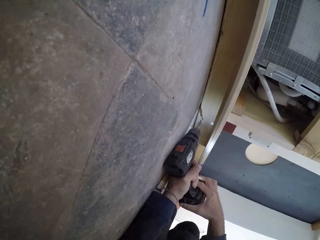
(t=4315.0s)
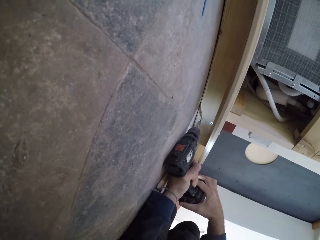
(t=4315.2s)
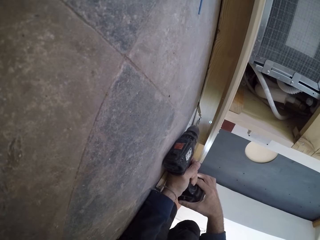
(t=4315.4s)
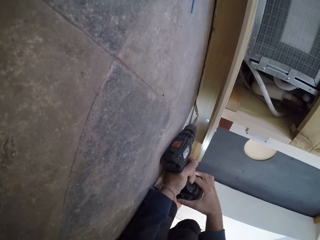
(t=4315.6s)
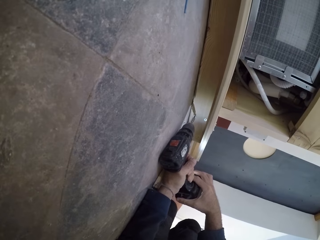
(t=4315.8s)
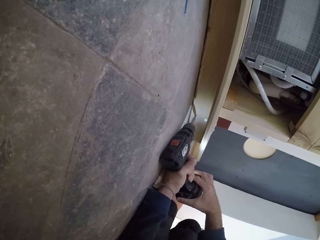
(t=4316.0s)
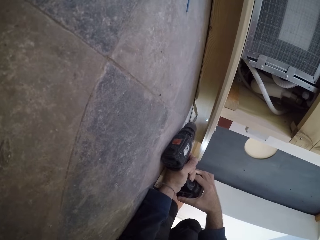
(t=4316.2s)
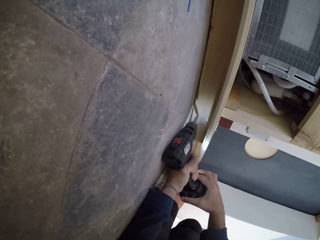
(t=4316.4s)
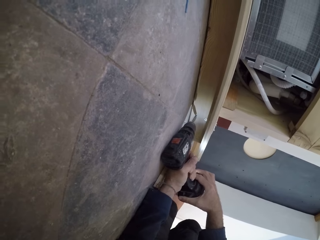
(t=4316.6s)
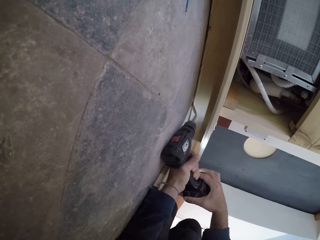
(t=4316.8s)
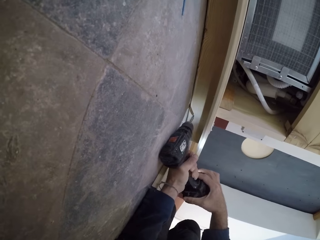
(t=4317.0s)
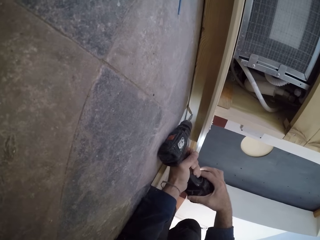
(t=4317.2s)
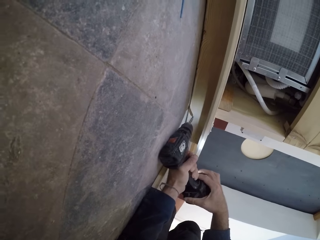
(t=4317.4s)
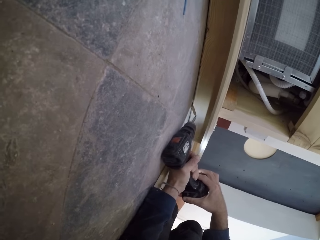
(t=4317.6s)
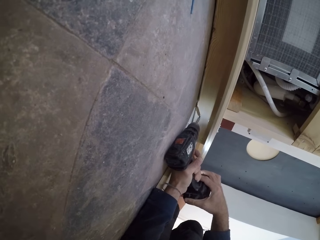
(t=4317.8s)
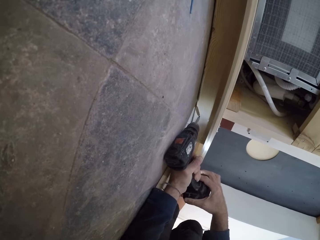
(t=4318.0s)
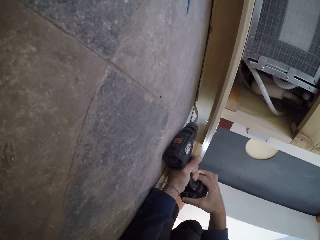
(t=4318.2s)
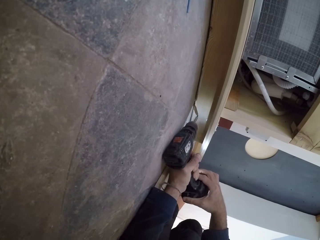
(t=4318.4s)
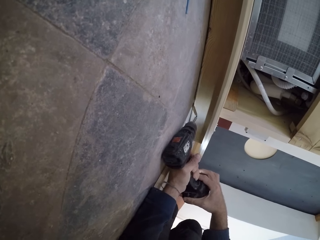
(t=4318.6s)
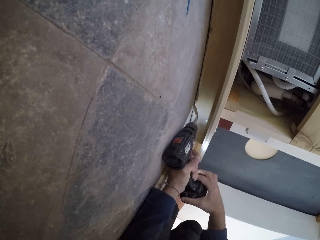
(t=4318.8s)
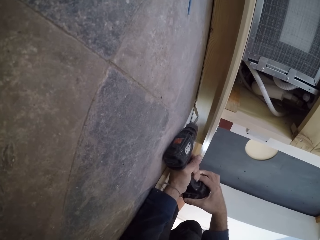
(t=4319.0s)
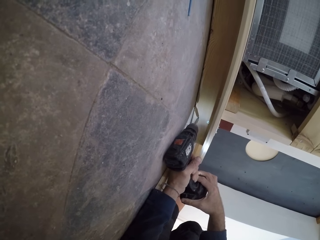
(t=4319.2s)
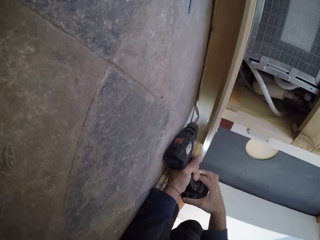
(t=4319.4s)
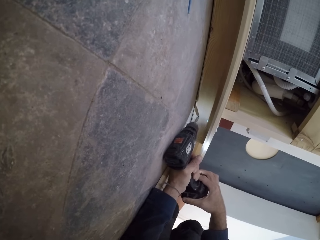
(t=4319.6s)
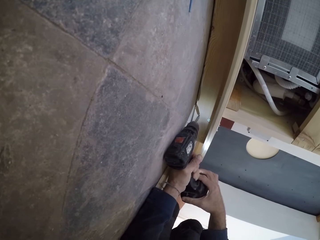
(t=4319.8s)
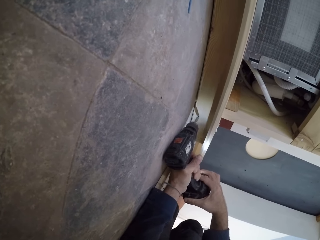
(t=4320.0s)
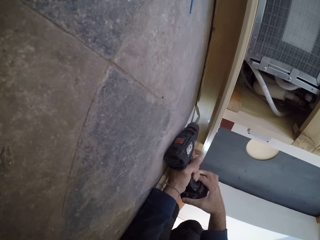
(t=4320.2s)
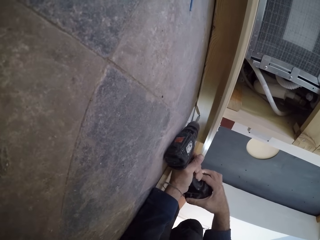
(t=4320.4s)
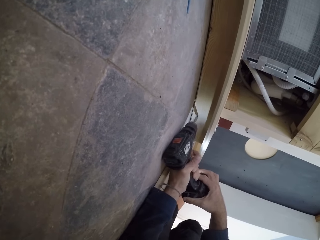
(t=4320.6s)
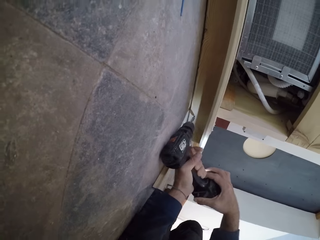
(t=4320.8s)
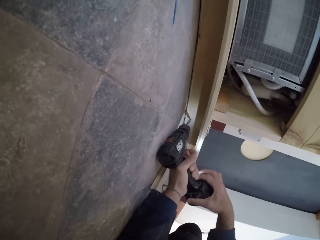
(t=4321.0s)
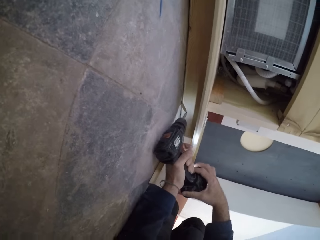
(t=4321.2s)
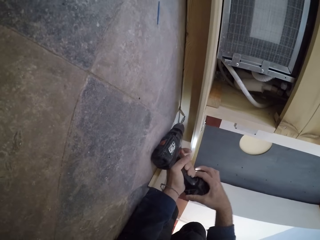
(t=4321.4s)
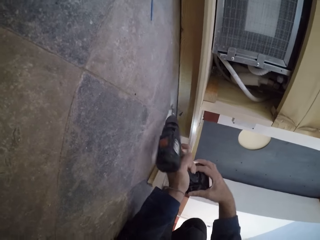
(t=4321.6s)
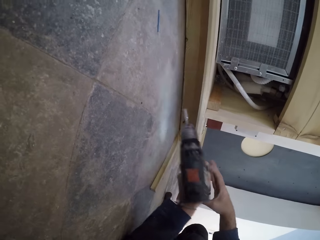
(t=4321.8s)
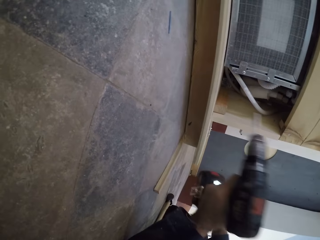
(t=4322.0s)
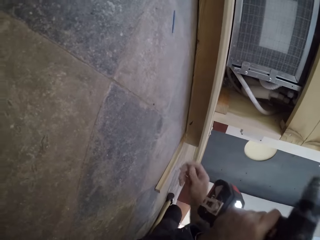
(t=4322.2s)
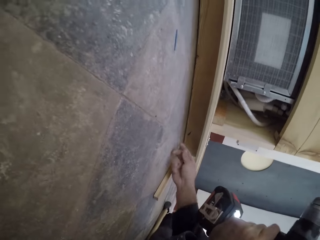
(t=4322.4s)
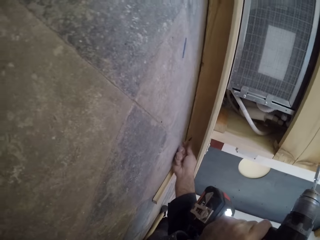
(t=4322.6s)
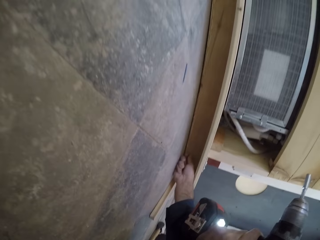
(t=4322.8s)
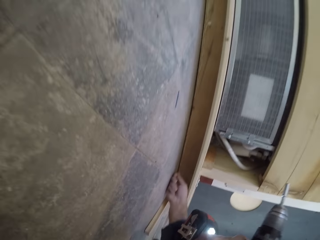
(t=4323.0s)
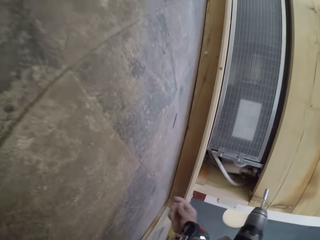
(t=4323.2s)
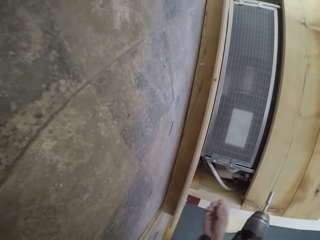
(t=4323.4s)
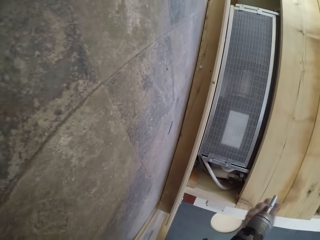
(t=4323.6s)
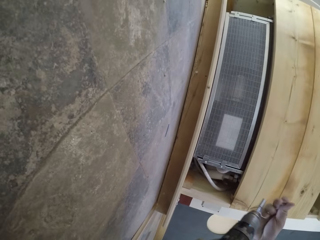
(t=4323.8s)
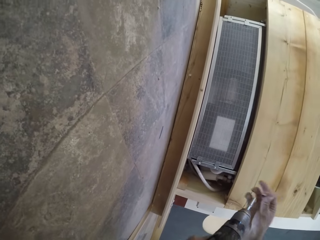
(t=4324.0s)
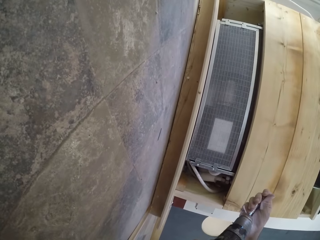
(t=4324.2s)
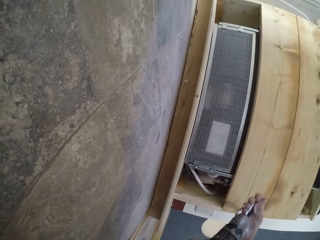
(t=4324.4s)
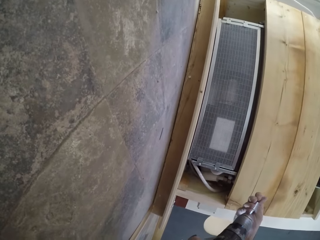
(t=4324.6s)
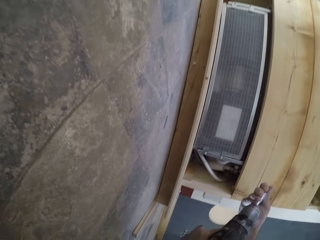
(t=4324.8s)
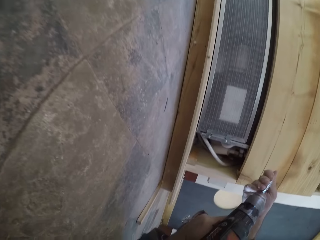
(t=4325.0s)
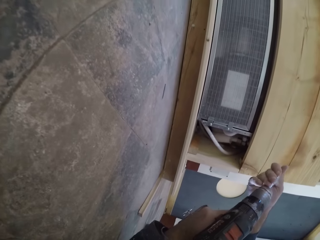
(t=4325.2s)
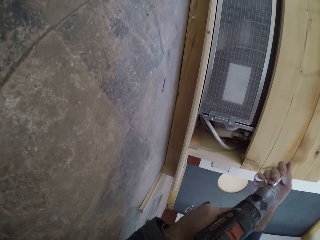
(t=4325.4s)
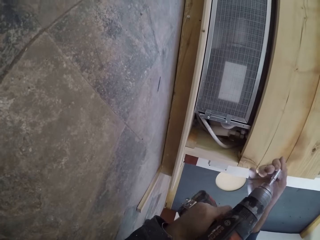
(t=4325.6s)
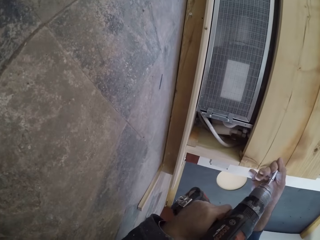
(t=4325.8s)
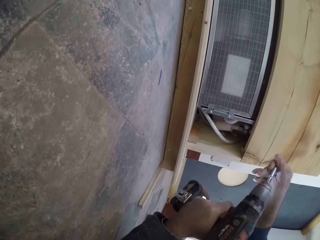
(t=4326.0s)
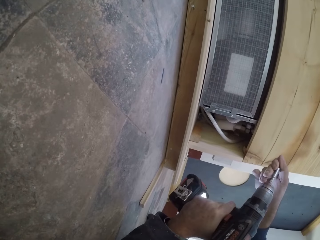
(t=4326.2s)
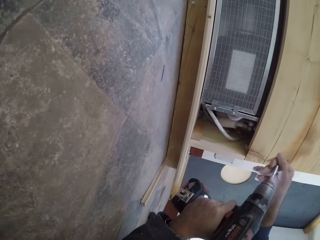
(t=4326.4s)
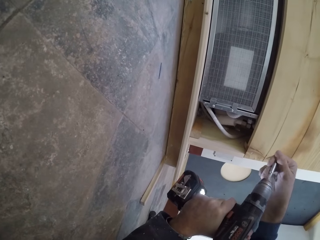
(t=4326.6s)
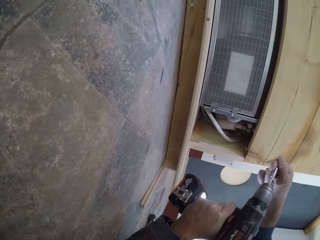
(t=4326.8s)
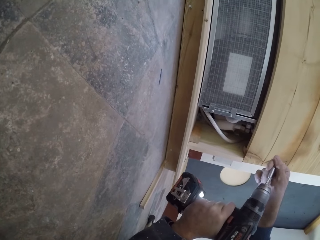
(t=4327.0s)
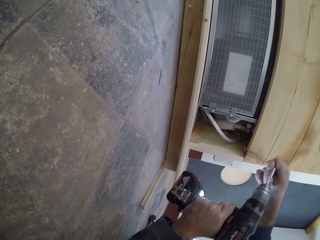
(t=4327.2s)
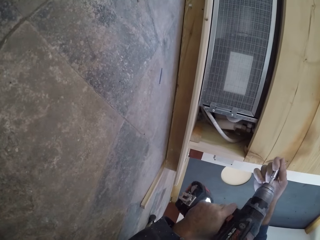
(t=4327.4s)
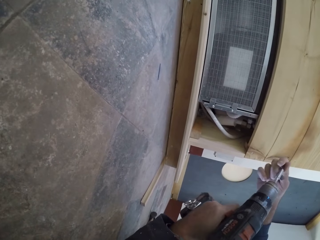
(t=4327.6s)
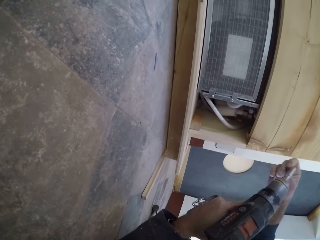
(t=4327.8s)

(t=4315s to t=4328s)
The camera wearer removes the impact driver underneath the wooden shelf. He removes the screw with his right hand. He attaches the screw to the drill bit with his right hand.

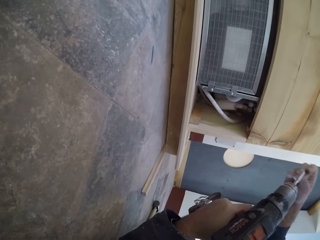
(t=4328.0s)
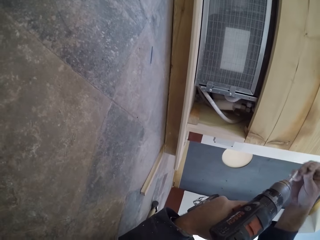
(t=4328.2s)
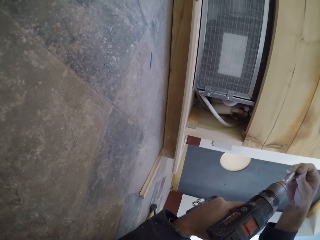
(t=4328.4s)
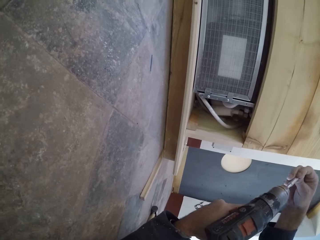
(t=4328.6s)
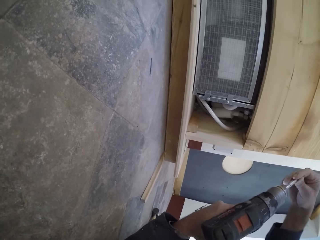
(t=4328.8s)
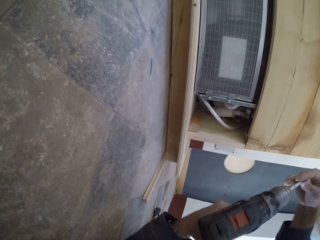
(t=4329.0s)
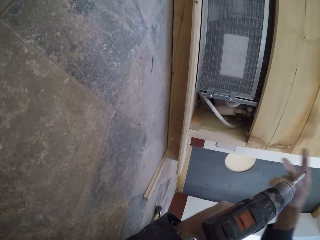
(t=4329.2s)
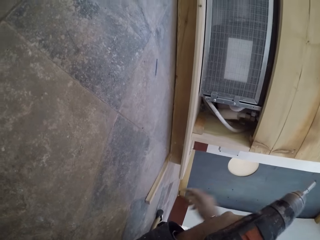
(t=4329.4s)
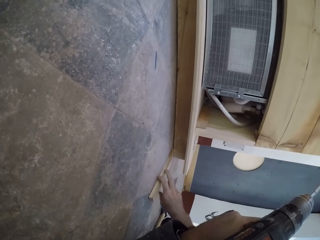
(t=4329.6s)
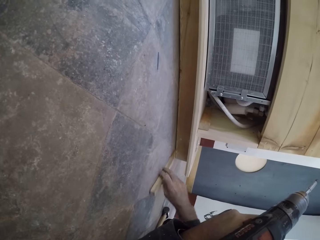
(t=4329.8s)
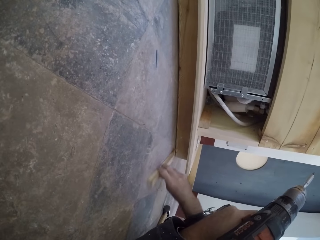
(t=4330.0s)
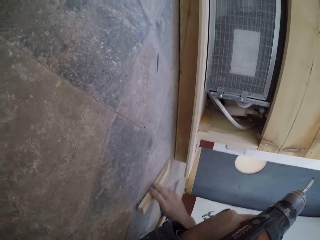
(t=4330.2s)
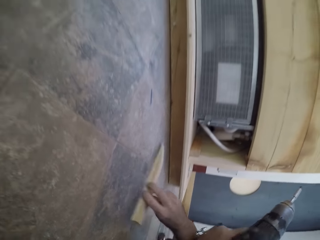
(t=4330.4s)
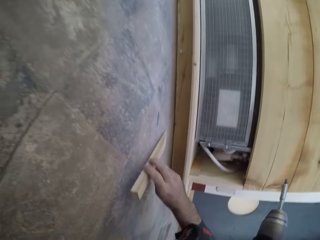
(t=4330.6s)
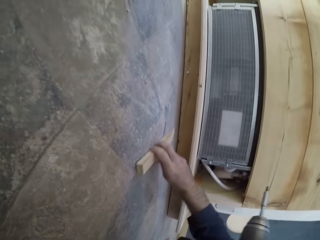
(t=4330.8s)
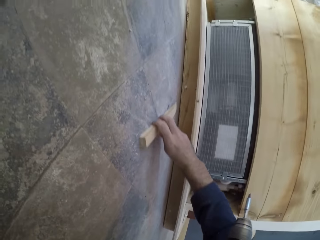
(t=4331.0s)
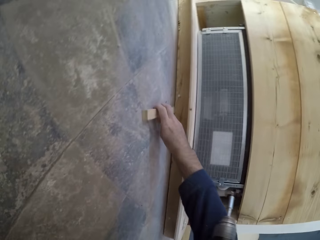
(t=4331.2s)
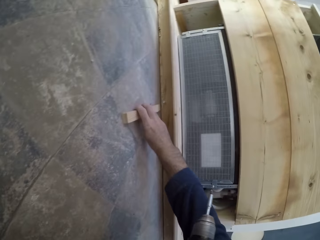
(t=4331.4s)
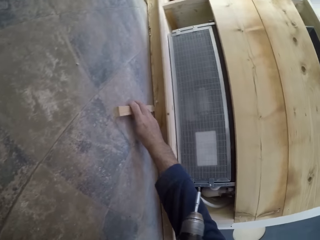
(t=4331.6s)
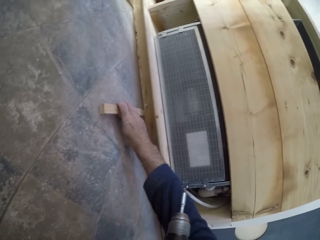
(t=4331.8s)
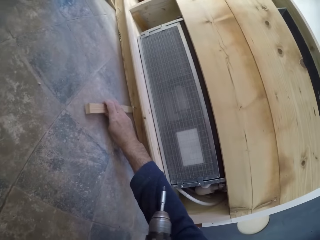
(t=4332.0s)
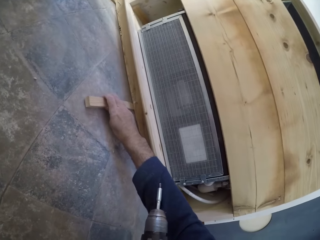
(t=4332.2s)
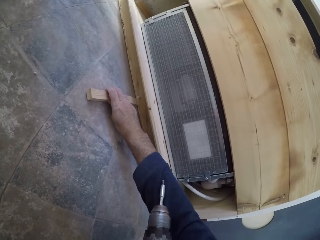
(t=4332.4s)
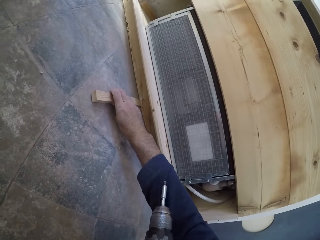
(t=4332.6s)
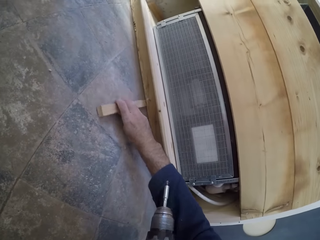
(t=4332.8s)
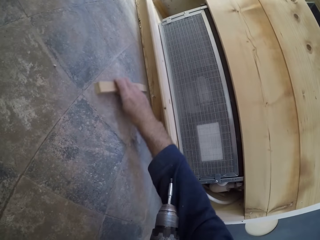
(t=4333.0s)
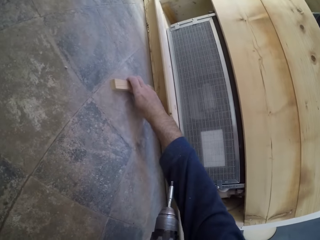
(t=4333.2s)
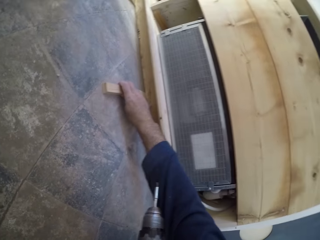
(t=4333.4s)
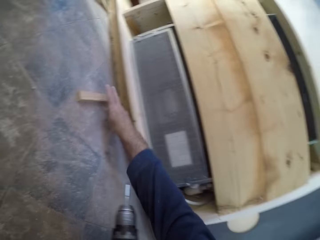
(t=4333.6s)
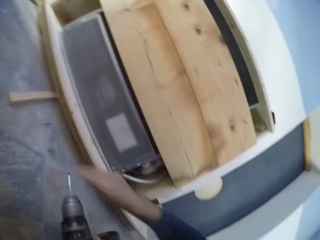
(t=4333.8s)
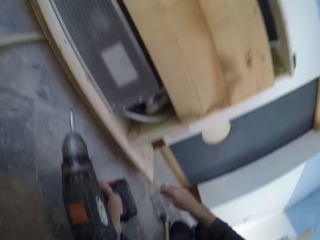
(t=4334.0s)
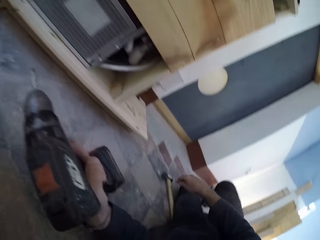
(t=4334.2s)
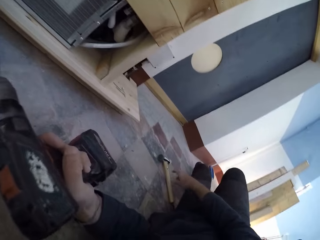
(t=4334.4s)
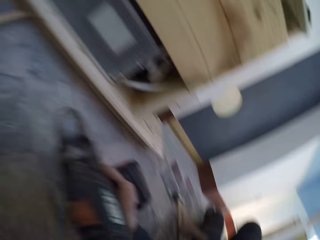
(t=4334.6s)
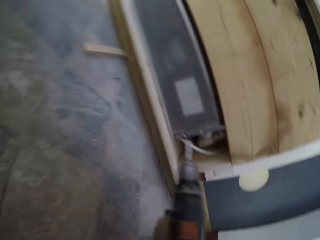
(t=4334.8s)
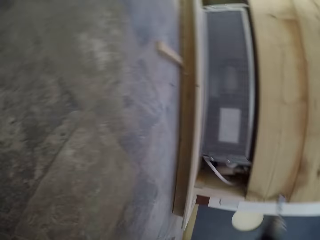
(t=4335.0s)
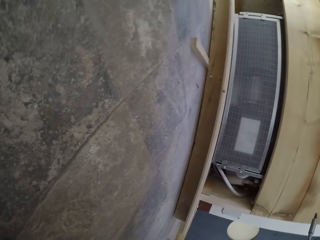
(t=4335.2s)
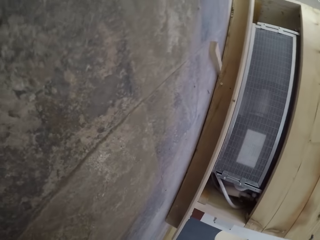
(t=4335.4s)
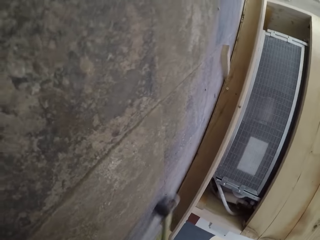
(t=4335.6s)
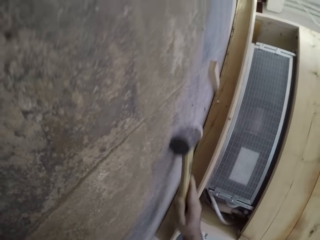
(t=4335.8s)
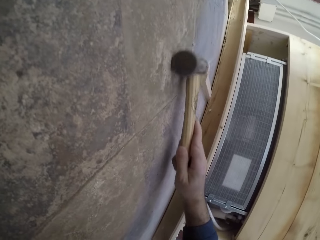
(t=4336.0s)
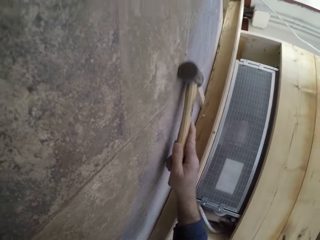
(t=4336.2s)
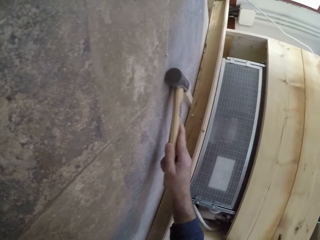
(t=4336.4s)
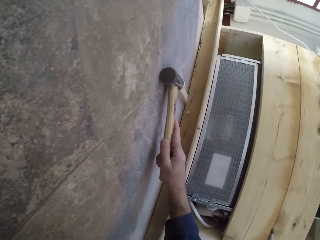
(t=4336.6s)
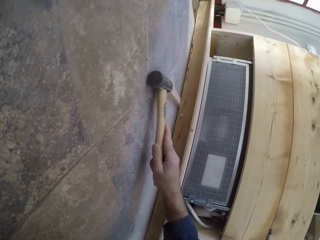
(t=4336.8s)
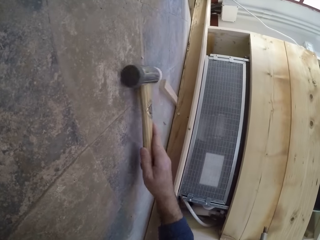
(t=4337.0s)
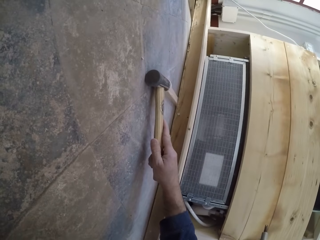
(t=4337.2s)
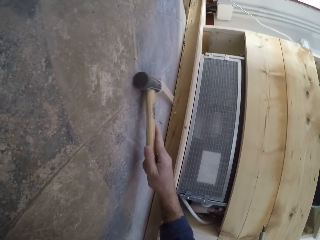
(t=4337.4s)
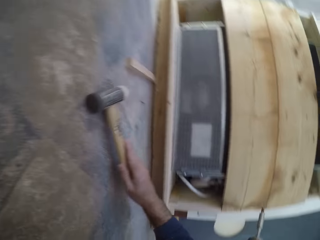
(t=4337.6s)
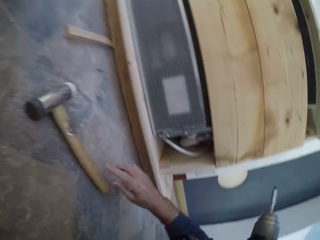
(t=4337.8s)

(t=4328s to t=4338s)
The camera wearer adjusts the wood on the floor. He removes the wood underneath the right side of the wooden shelf with his right hand. He inserts the wood underneath the center of the wooden shelf with his right hand. He picks up the hammer from the floor with his right hand. He drags the hammer on the floor. He hits the plank under the wooden furniture with the hammer in his right hand. He drops the hammer on the floor.
